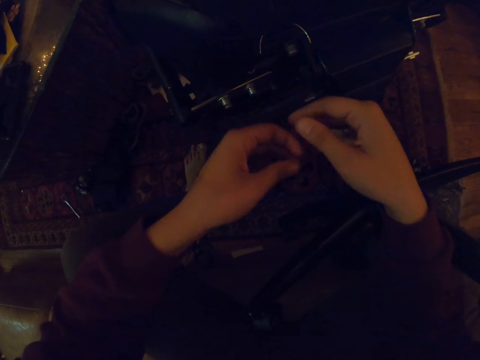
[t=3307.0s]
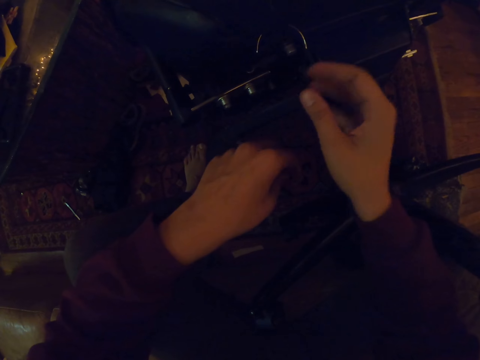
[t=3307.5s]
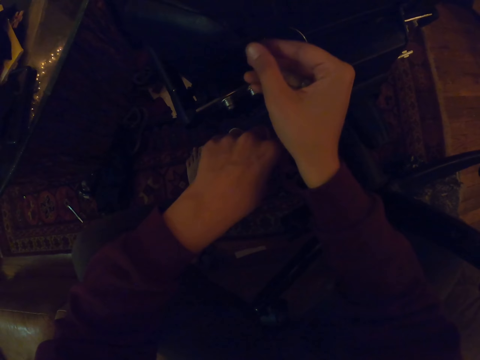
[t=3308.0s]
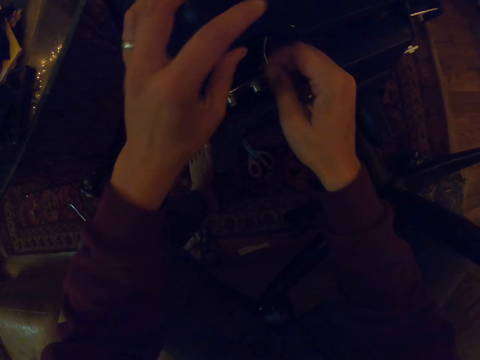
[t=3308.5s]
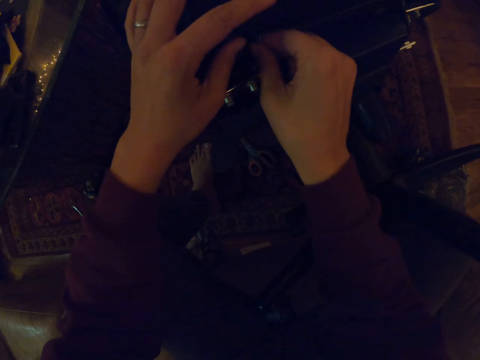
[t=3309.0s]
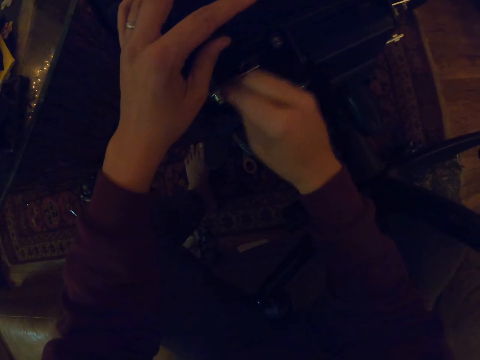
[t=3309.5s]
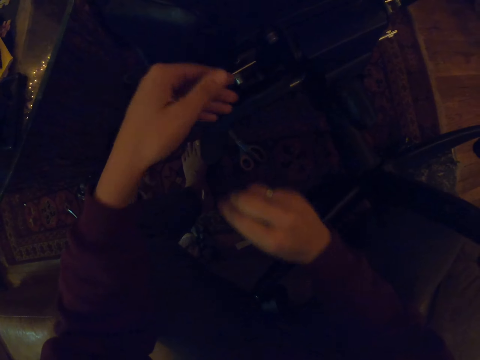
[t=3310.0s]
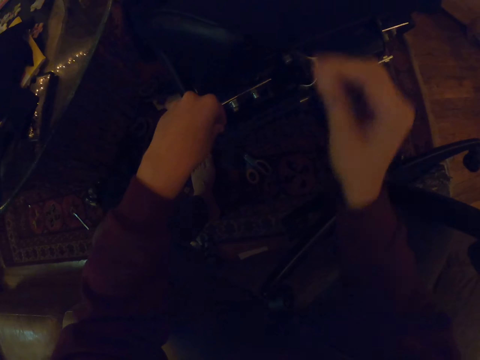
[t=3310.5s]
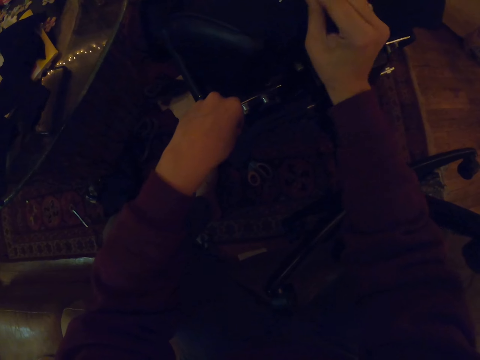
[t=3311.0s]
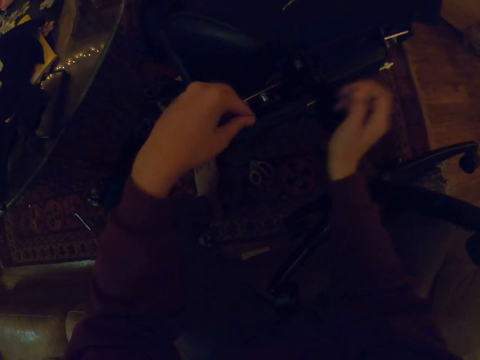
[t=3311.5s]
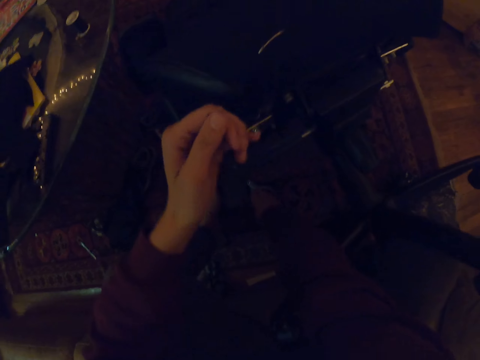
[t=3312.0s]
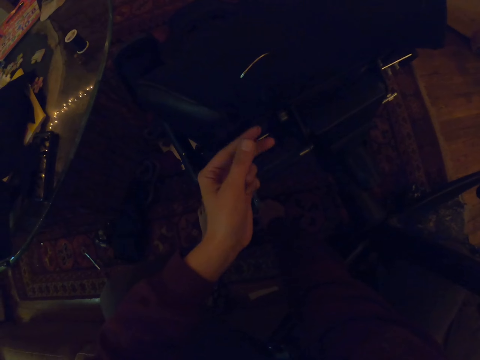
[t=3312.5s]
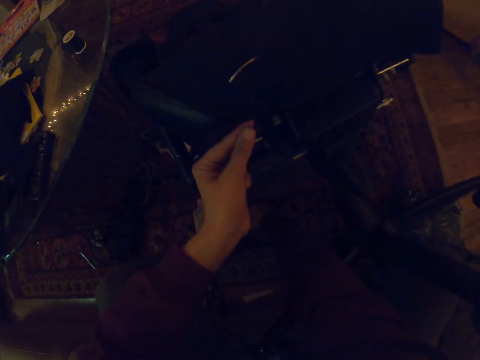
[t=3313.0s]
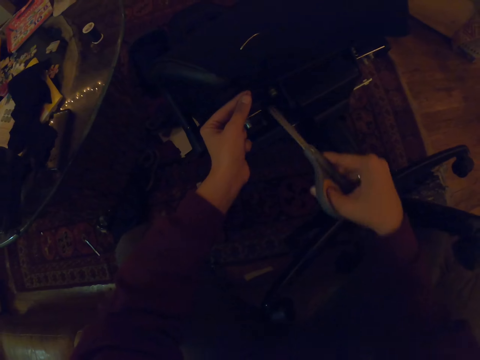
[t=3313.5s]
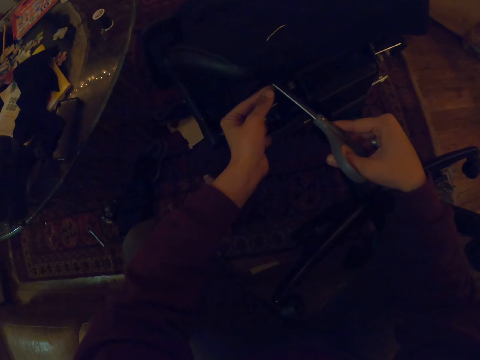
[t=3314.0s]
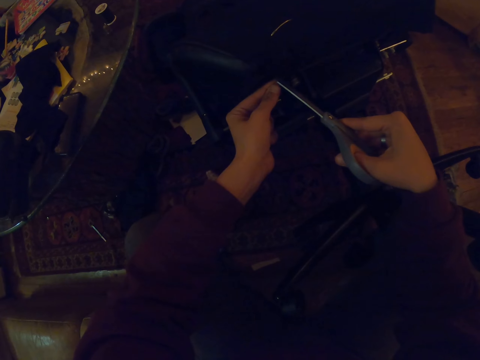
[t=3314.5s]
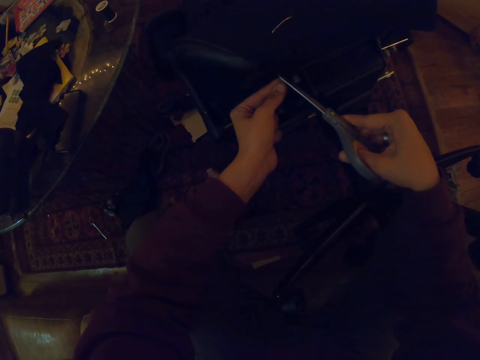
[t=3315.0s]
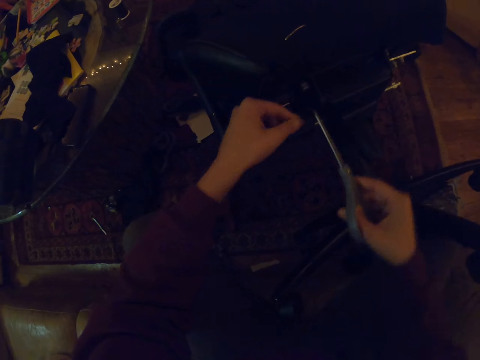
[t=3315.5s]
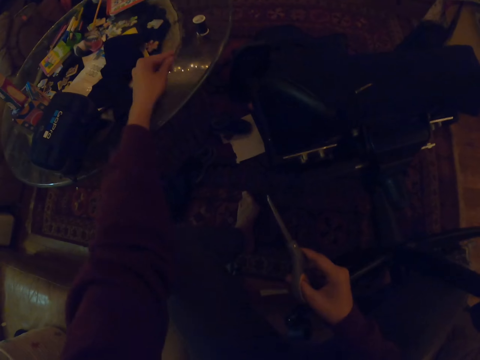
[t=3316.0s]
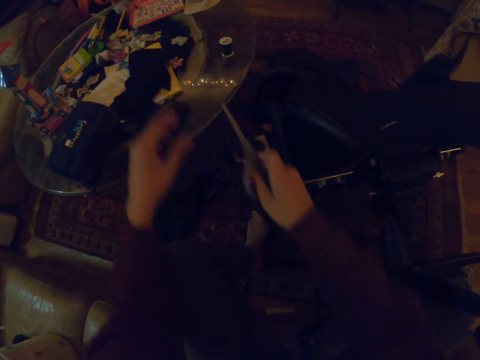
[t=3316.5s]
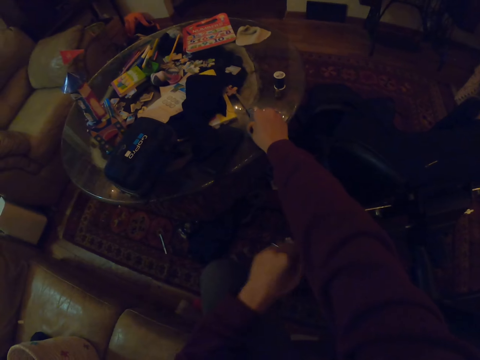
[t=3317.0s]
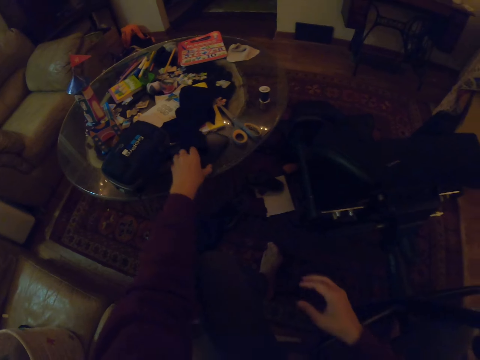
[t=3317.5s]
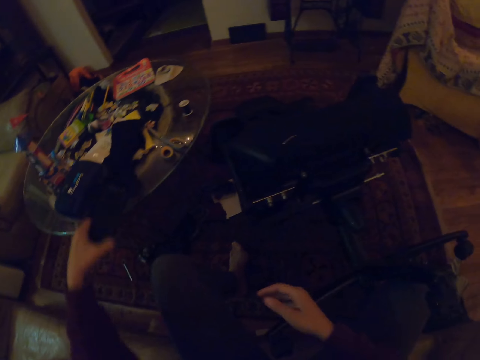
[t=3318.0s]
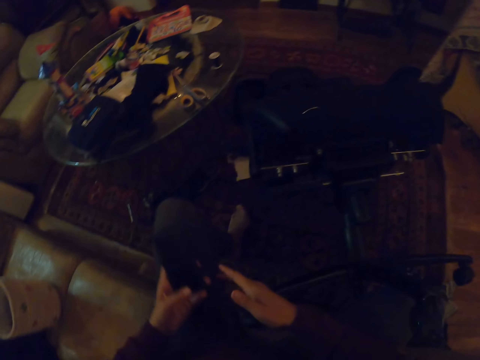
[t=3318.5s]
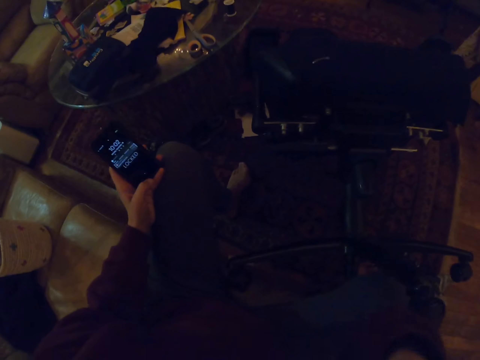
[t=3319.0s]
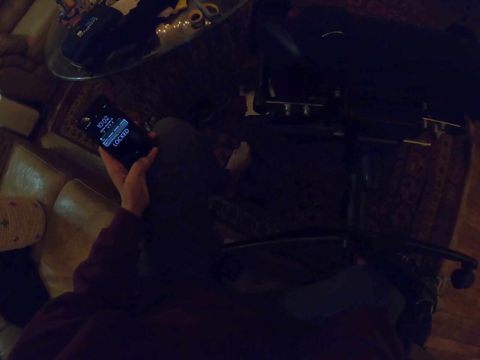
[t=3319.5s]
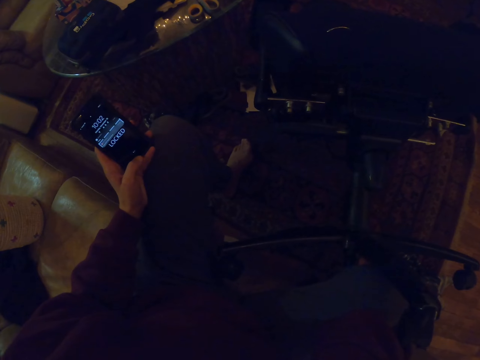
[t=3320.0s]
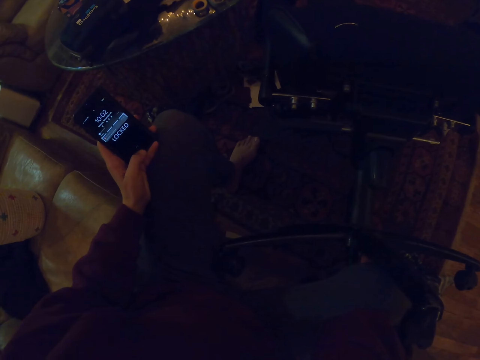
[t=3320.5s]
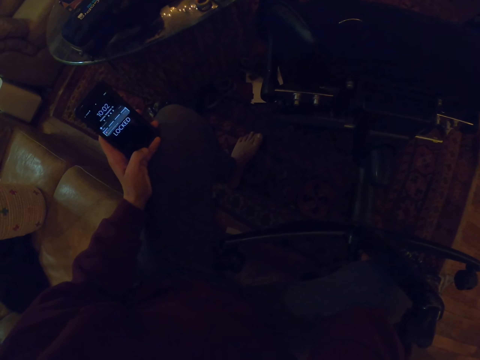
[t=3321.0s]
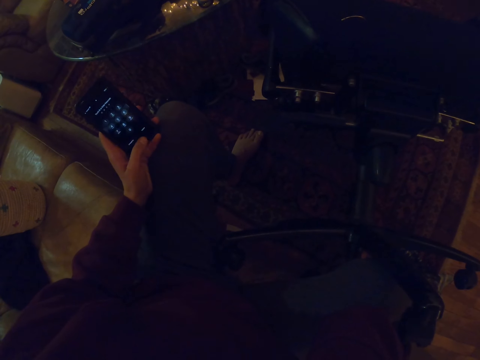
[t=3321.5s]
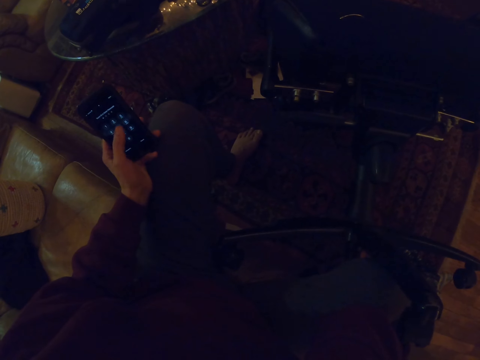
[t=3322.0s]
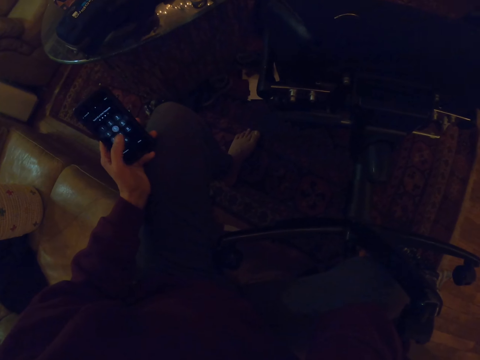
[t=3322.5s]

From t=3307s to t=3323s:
The camera wearer pulls the thread. They remove the wire or needle from the office chair and hang the needle on a drawer. They pick up a pair of scissors, cut the thread with the scissors and put down the thread. They place the scissors on the table. They pick up a phone from the table and operate the phone.

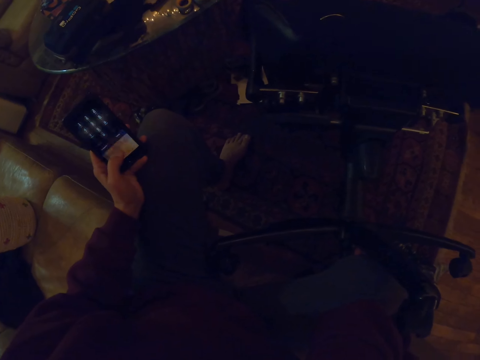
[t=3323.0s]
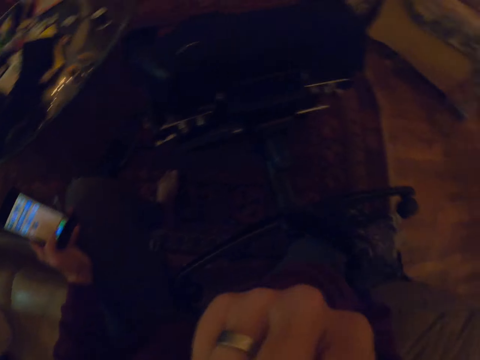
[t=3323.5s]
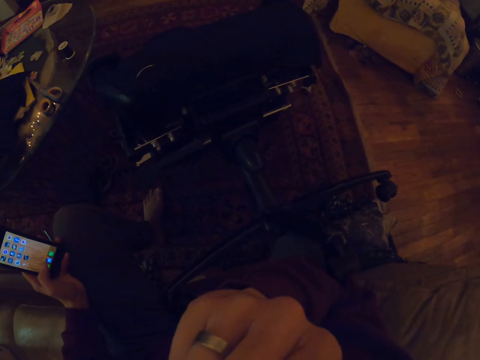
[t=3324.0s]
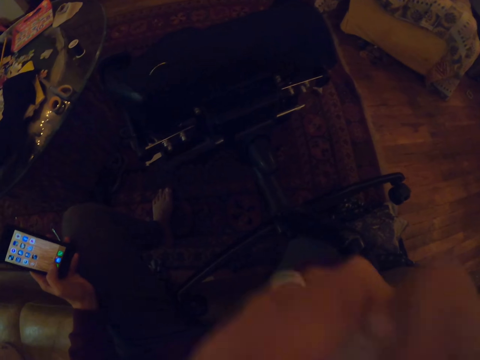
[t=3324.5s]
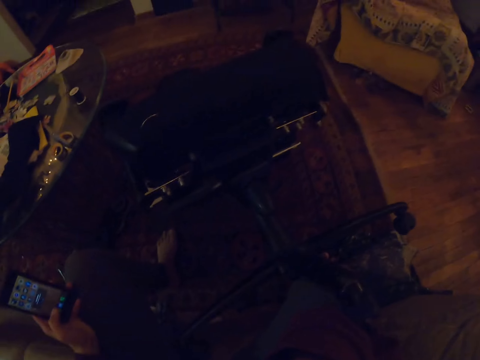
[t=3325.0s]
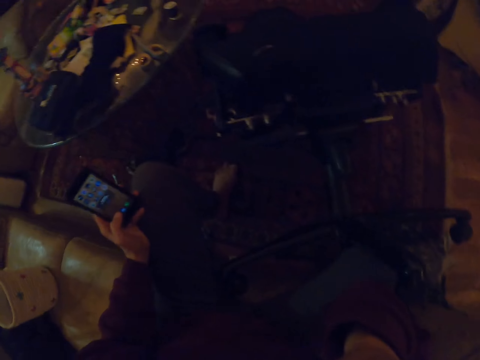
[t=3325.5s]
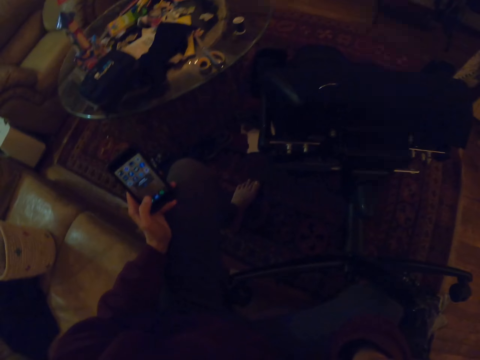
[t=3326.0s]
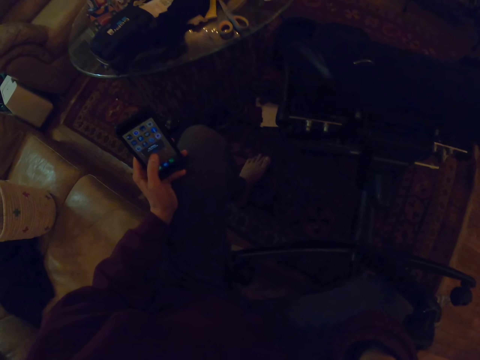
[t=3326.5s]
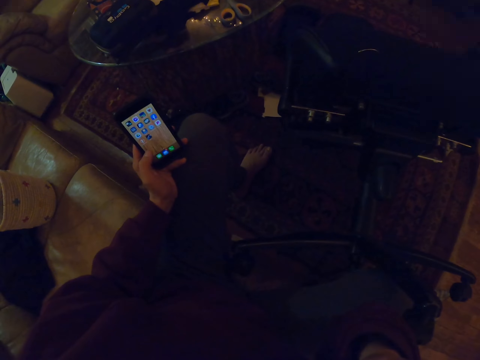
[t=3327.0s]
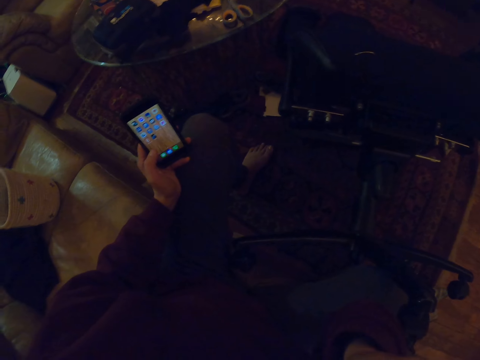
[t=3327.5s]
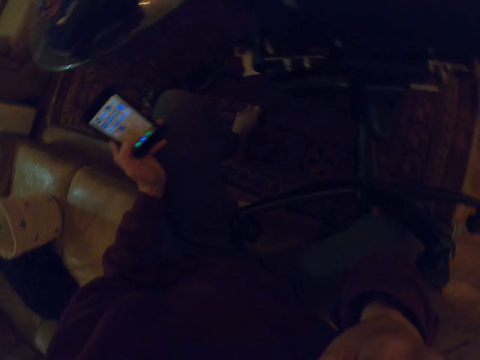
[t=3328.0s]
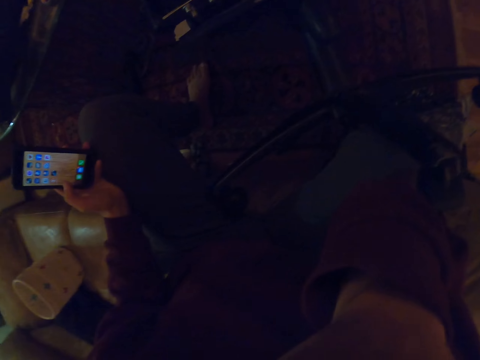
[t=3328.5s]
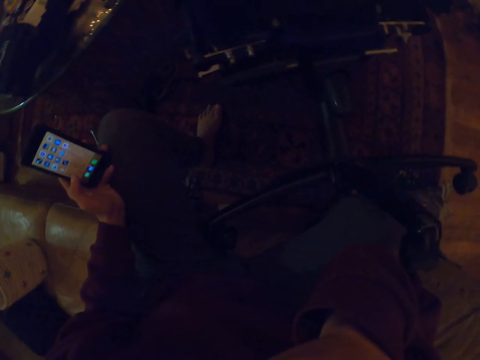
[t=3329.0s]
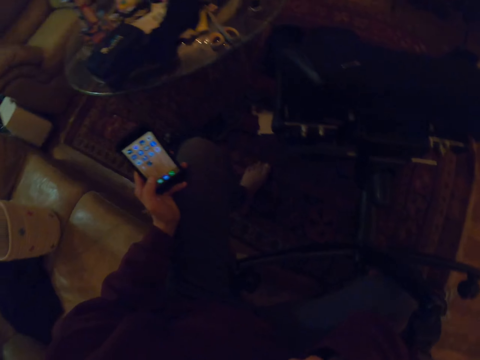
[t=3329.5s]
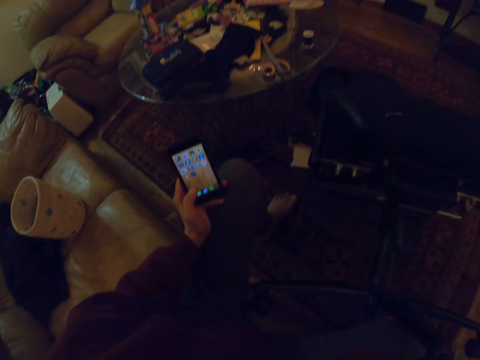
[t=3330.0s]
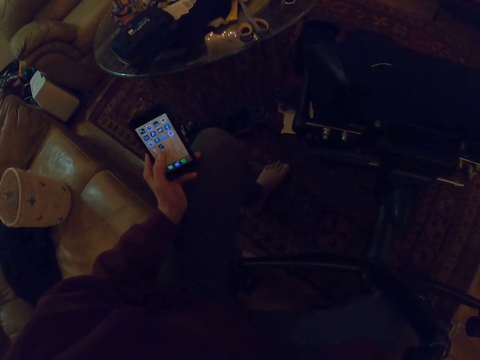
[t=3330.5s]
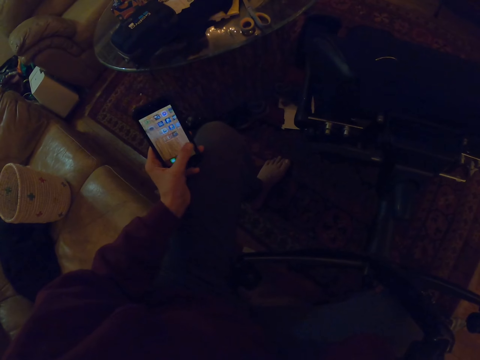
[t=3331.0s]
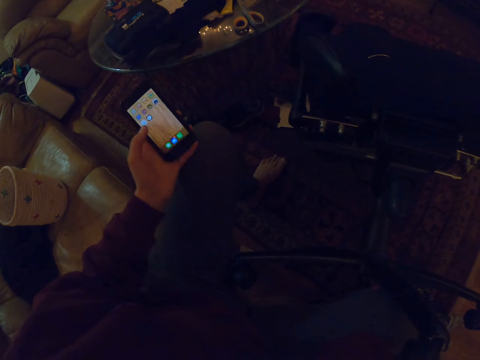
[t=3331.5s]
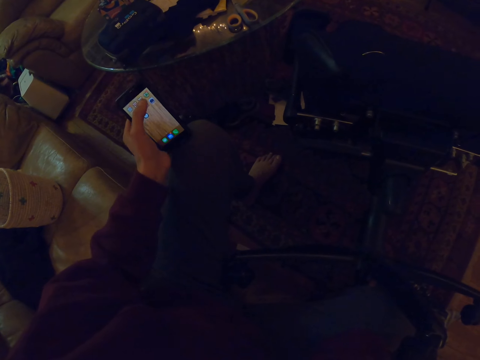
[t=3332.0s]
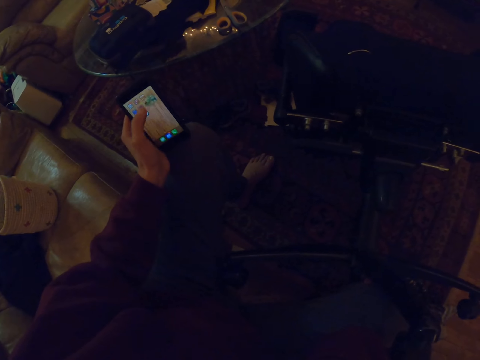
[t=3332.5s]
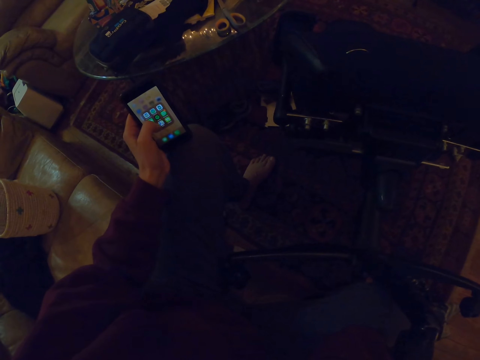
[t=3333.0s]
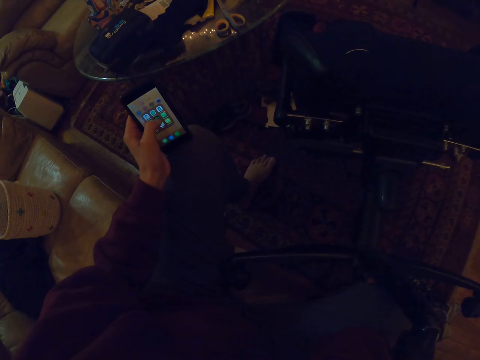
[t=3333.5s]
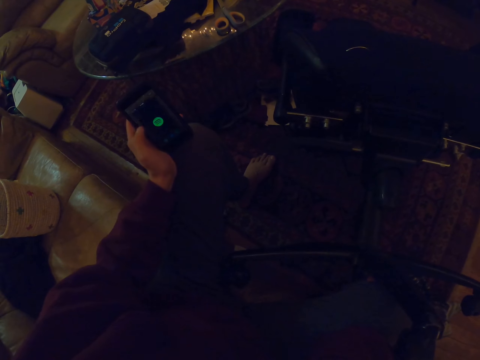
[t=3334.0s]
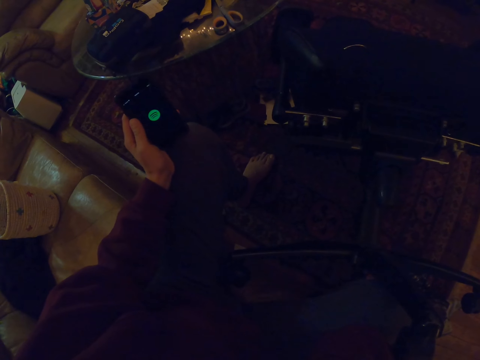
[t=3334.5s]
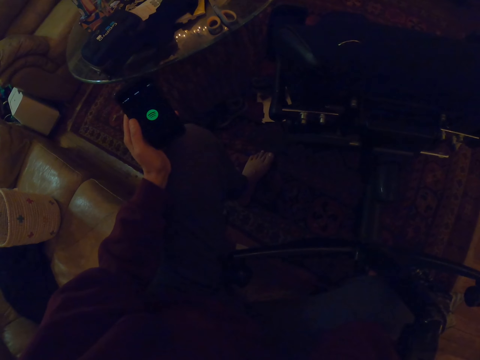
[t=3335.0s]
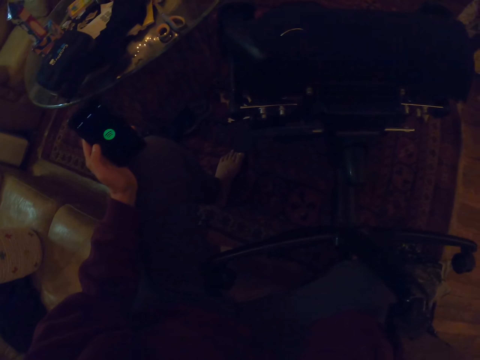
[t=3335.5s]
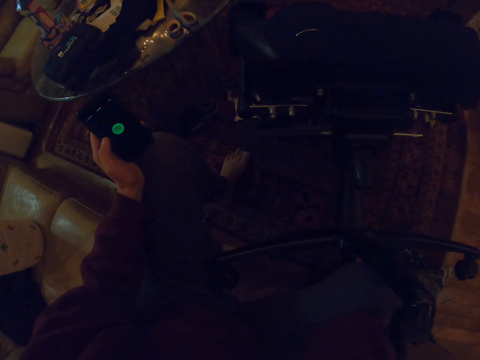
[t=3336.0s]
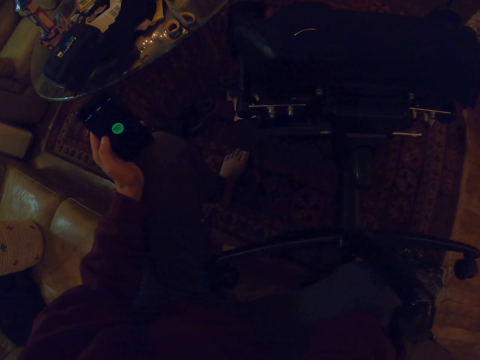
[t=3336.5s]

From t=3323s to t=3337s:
The camera wearer scratches the nose with a hand. They operate the phone.
